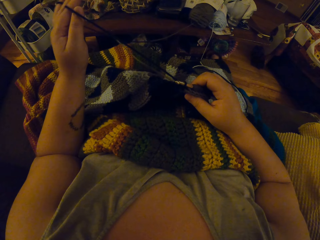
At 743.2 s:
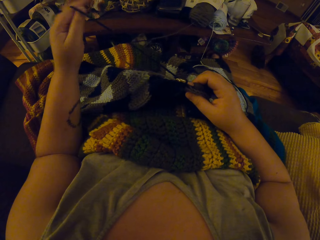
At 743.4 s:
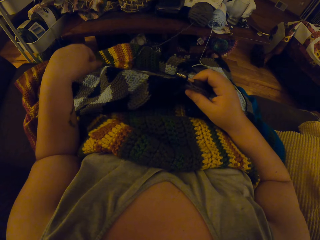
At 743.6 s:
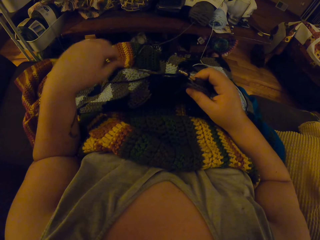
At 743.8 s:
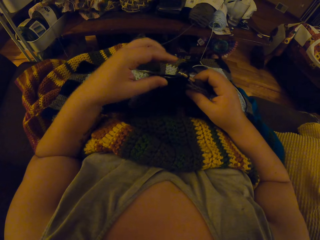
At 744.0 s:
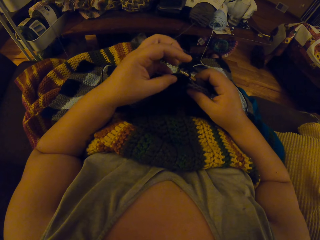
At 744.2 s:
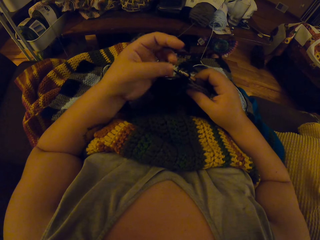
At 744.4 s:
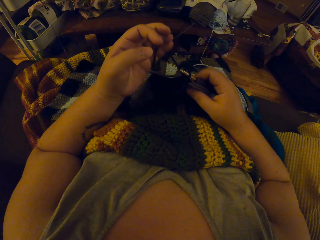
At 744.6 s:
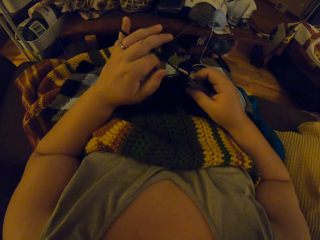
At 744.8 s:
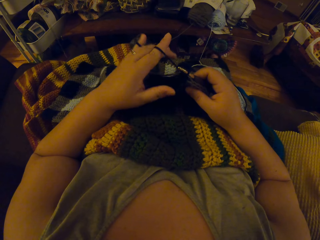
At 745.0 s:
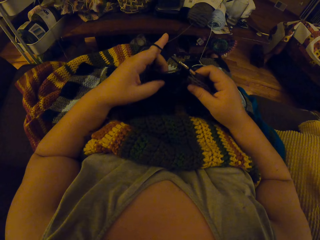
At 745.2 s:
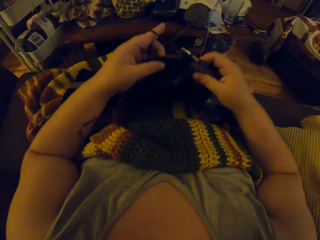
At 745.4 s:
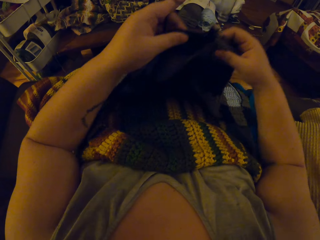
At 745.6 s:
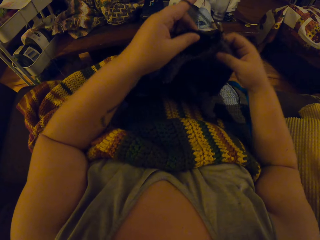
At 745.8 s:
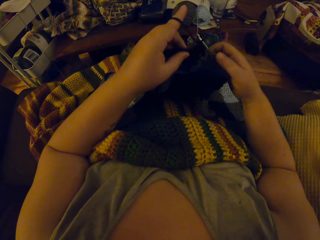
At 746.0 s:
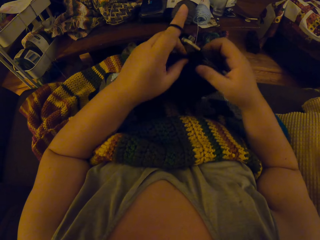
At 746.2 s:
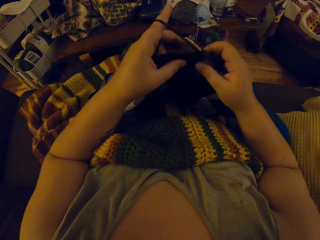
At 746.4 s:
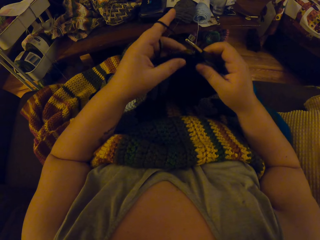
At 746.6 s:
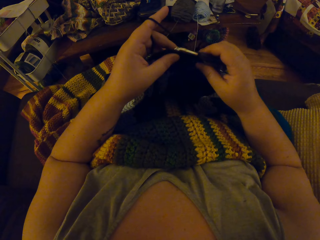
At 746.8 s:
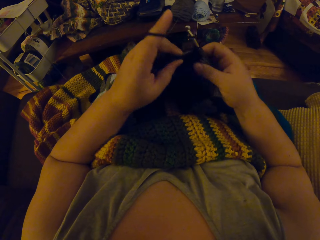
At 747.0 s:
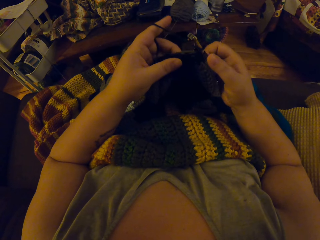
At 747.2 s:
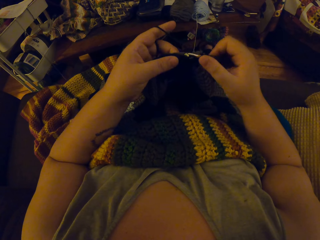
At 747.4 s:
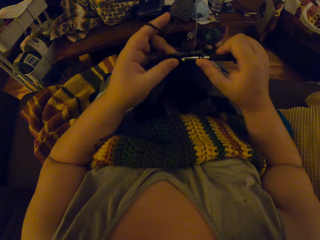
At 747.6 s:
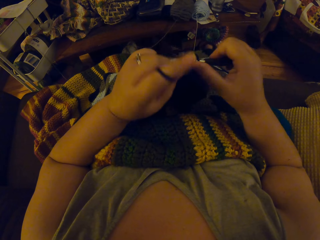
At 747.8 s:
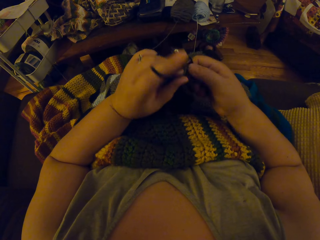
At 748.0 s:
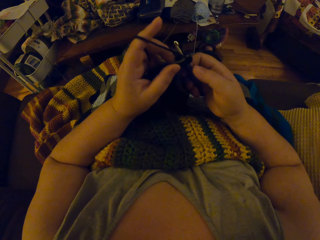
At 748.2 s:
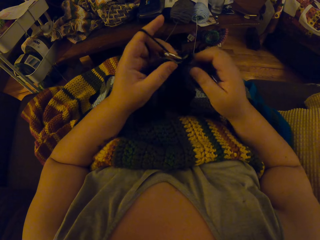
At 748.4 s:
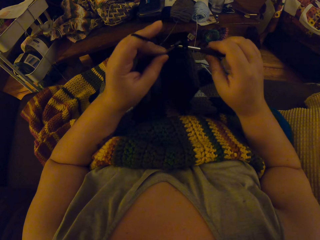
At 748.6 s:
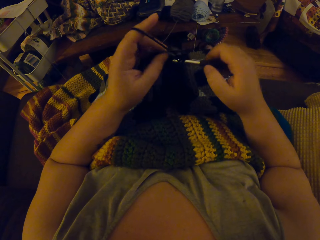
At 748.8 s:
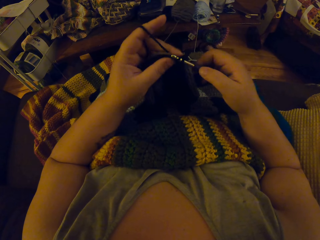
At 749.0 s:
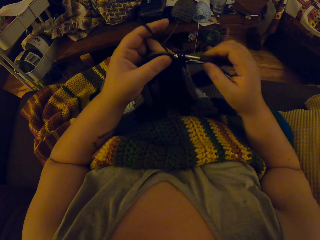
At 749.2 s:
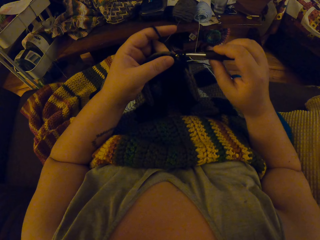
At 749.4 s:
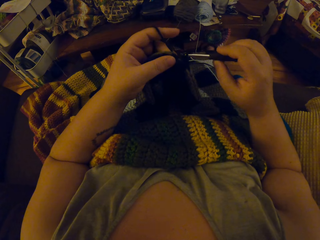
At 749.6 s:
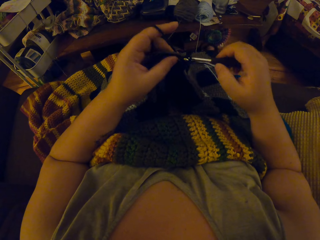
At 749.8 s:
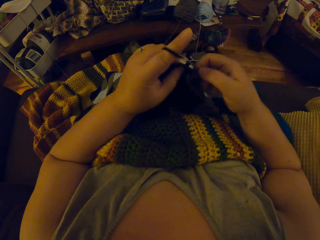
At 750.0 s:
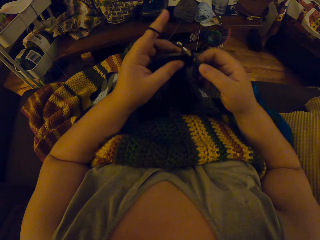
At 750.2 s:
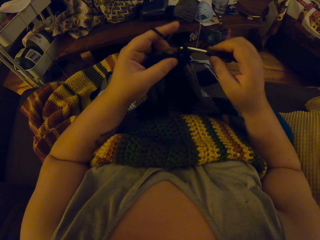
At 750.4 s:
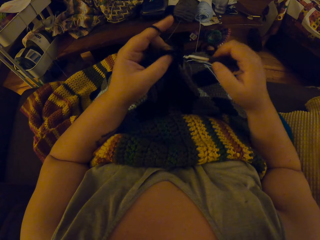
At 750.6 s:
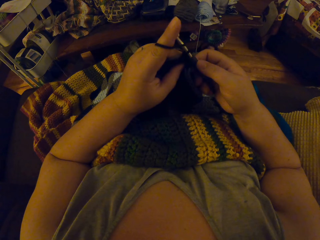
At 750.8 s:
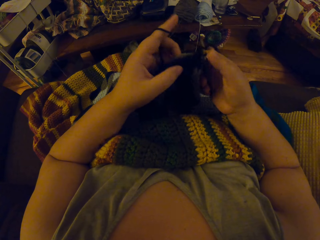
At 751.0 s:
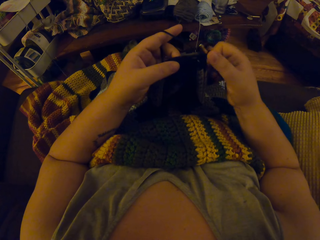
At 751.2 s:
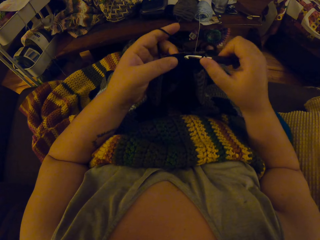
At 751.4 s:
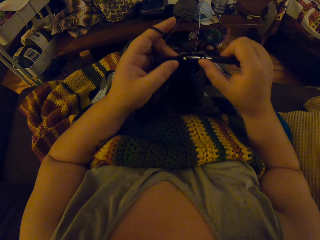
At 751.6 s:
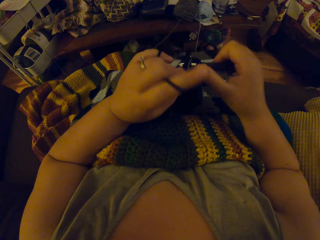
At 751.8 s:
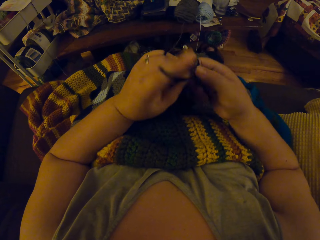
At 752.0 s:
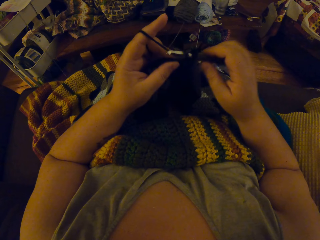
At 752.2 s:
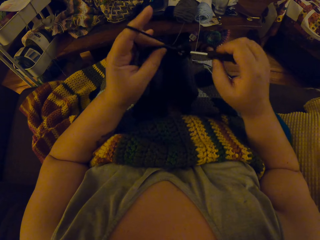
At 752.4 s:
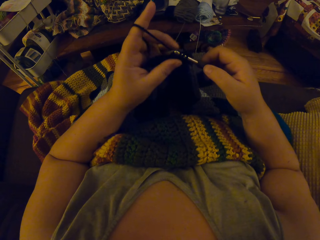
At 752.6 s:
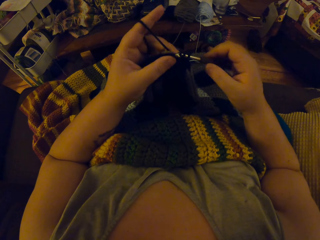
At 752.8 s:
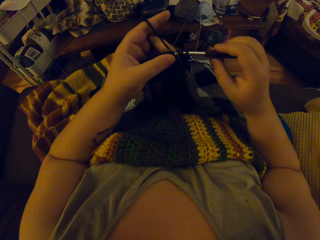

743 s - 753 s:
The camera wearer adjusts the yarn with her left hand. She pulls the thread closer. She knits the cloth with a crochet hook and the thread.

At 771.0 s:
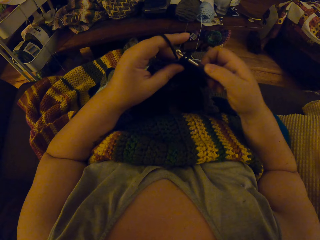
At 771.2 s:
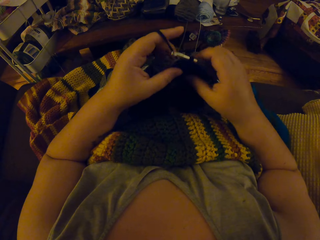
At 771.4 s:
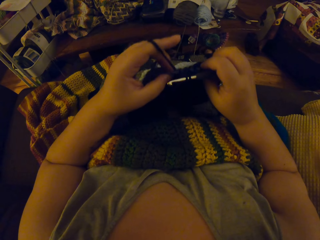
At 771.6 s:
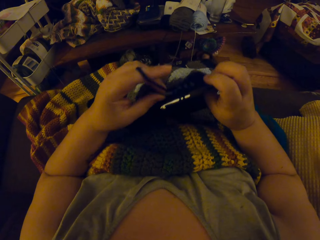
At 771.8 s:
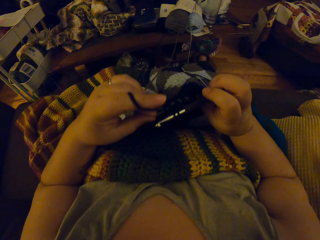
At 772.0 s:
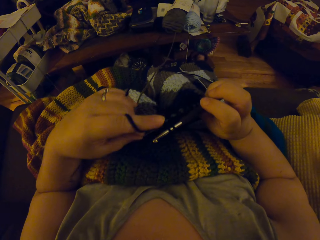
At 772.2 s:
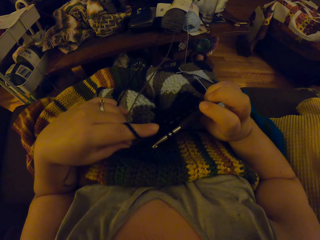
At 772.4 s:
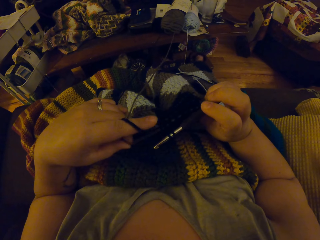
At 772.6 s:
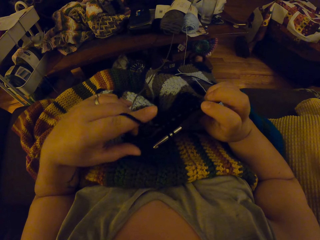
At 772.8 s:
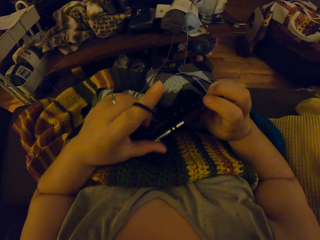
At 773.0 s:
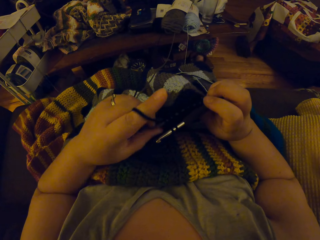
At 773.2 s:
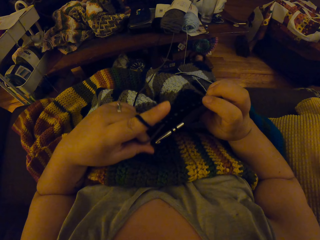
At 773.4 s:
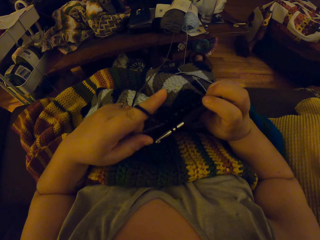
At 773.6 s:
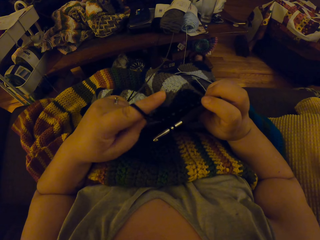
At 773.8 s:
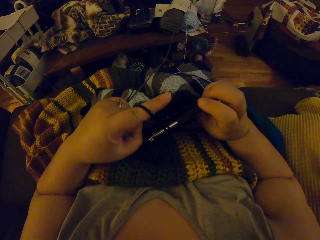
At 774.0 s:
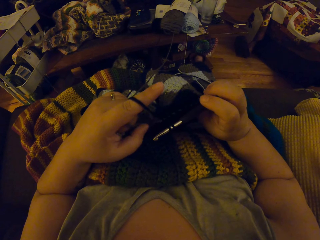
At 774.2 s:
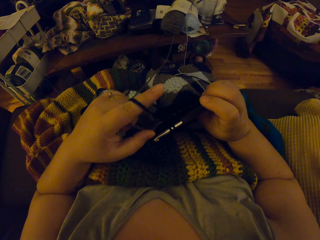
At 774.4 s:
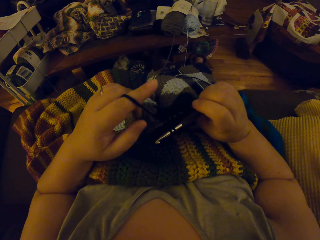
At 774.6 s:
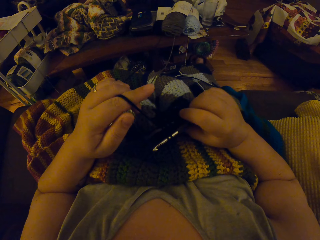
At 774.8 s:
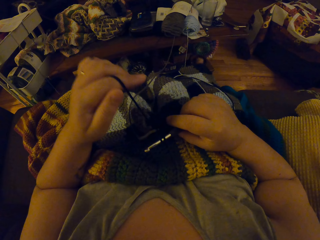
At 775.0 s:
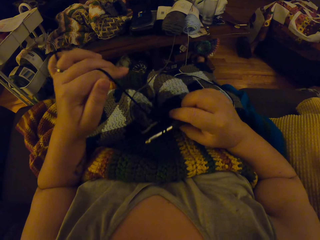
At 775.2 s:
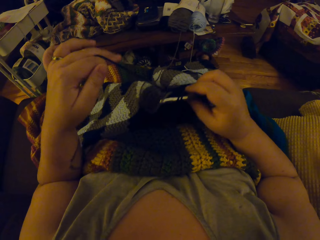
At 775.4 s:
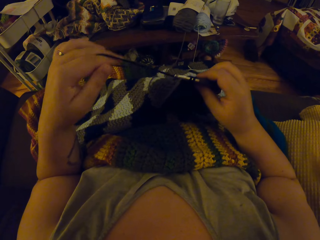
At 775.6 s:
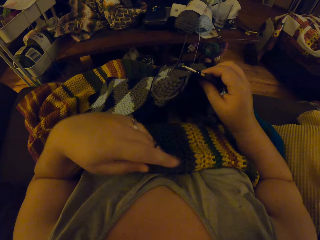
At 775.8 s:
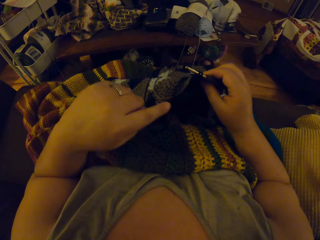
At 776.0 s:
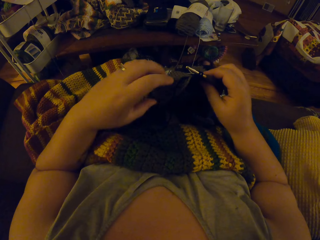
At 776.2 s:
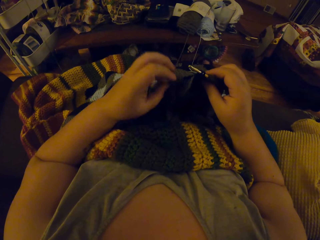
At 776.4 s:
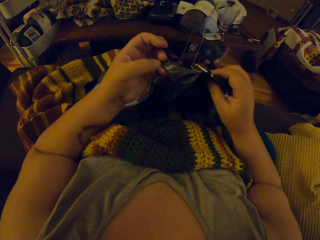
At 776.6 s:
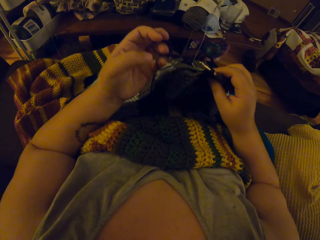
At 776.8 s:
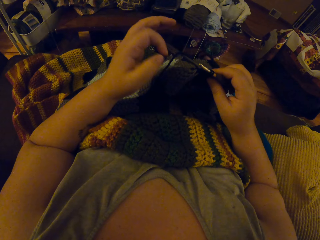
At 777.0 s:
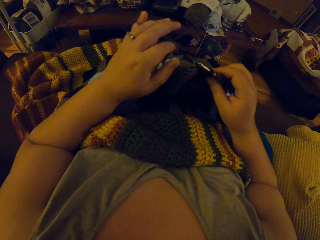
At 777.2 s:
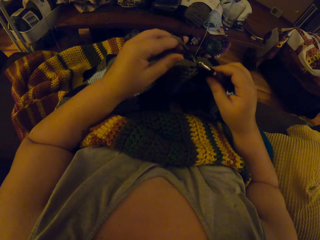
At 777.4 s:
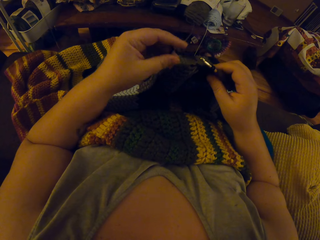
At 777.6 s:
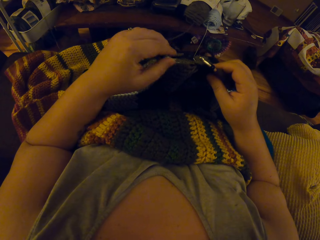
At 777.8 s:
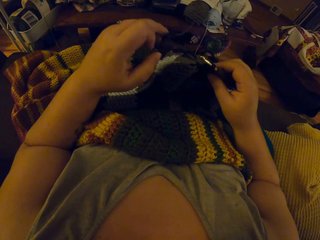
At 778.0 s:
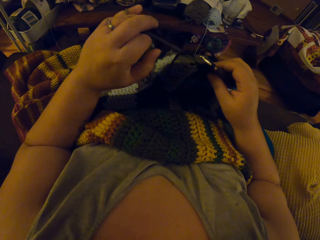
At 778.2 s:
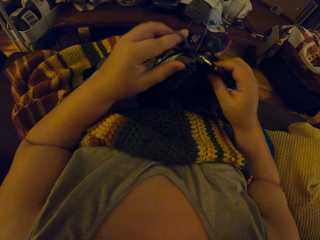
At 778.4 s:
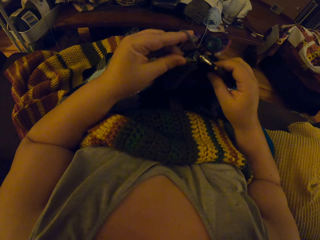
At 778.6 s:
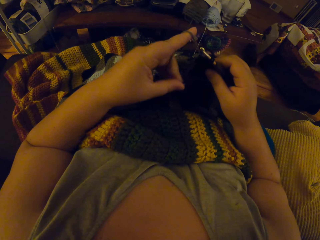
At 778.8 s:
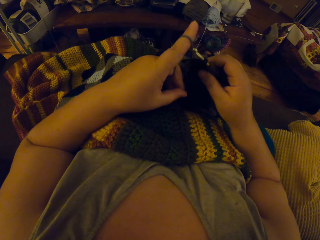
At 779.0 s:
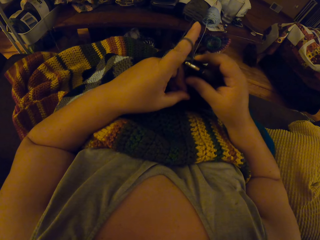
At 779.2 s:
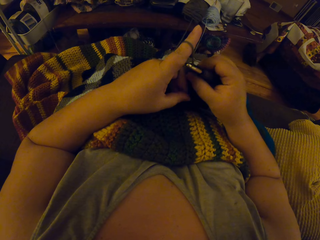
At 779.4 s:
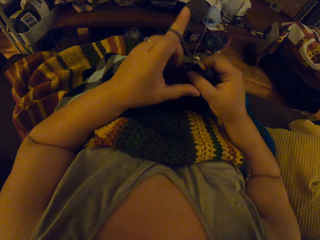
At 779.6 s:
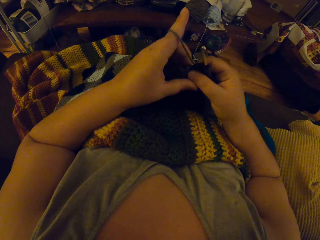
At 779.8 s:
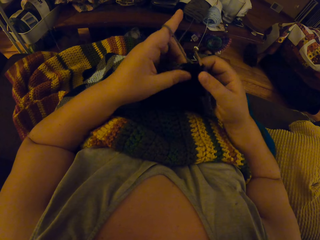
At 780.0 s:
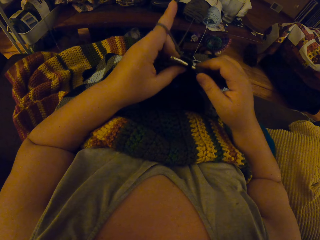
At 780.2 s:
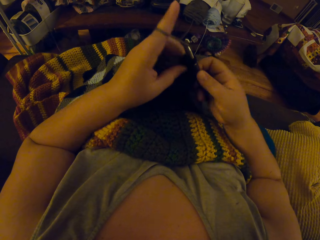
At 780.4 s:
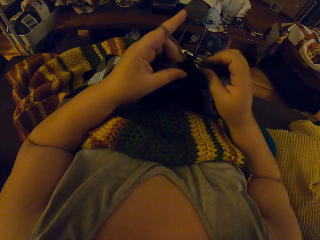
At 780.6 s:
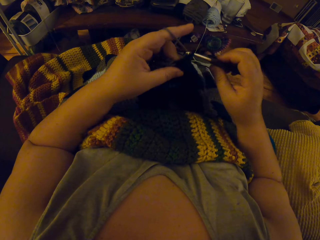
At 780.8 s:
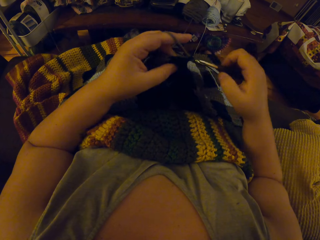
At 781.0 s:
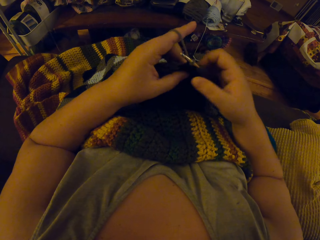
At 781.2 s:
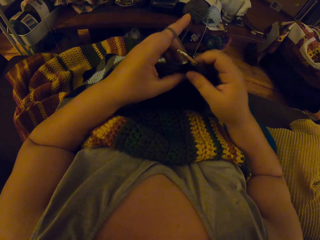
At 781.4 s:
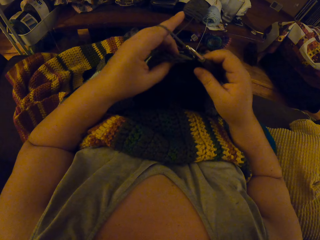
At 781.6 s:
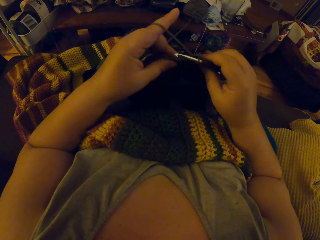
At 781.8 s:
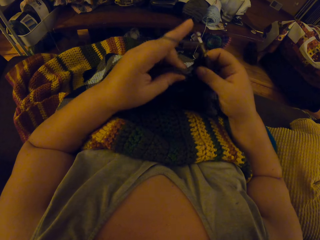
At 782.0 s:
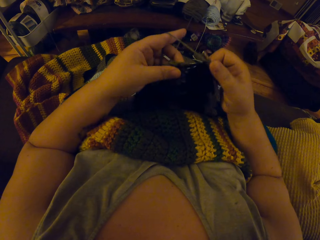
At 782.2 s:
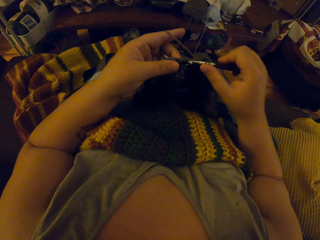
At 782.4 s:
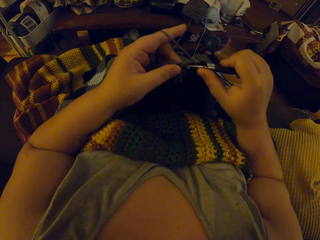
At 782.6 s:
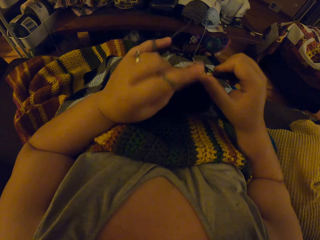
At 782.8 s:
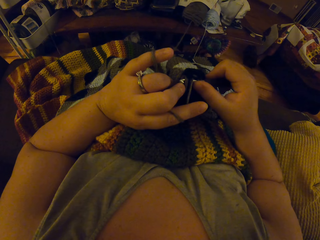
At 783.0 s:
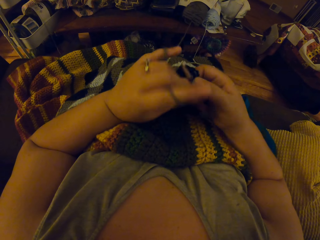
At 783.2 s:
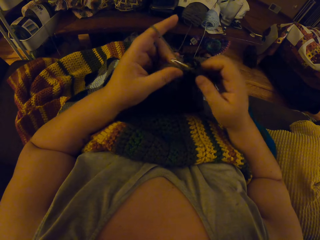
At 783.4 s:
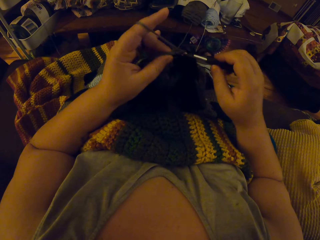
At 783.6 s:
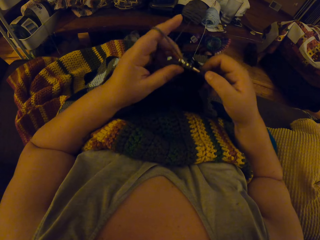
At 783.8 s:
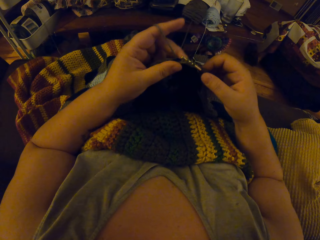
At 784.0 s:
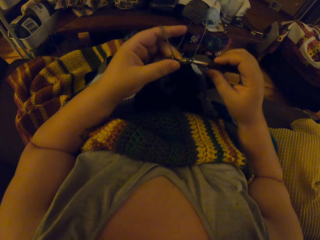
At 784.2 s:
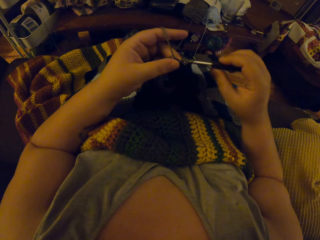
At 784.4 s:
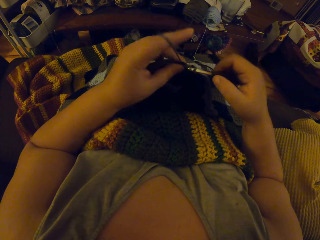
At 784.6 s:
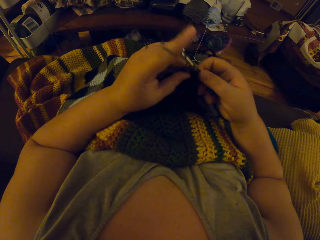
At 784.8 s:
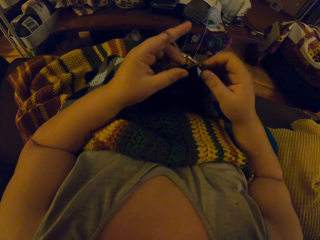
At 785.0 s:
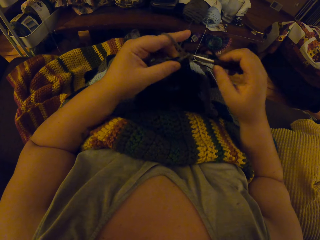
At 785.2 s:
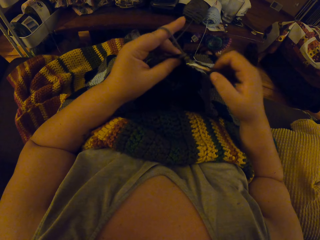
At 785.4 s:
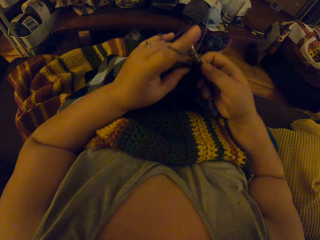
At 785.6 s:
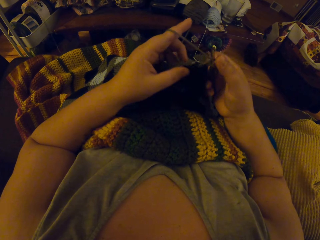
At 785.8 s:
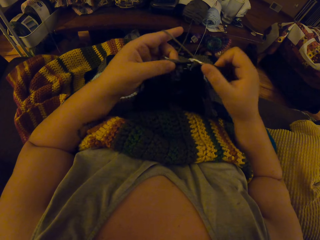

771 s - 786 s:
The camera wearer carefully looks at the crocheted fabric. She aligns the threads. She adjusts the yarn with her left hand. She knits the cloth with a crochet hook and the thread.
